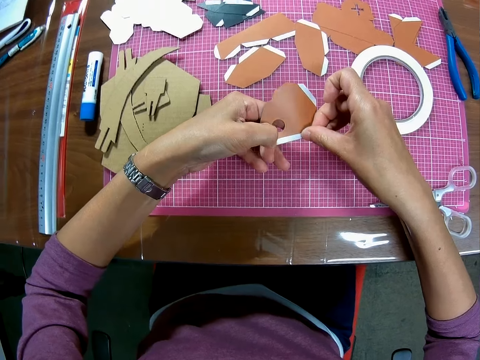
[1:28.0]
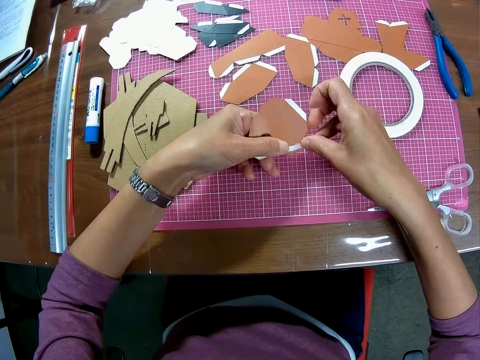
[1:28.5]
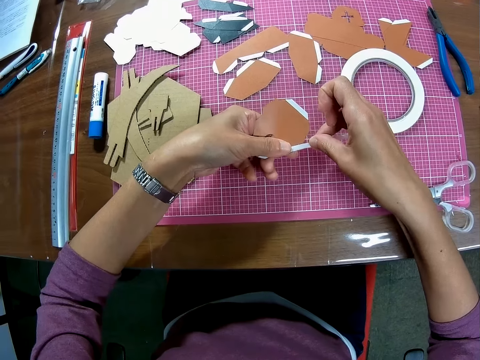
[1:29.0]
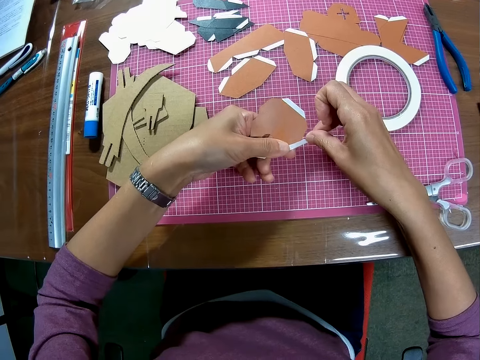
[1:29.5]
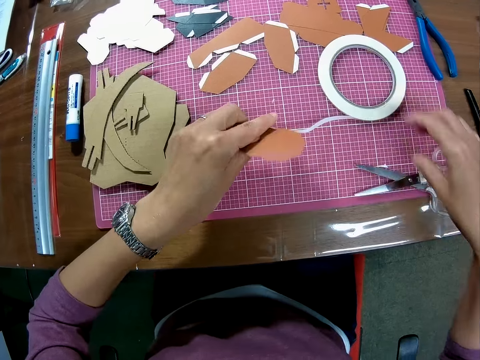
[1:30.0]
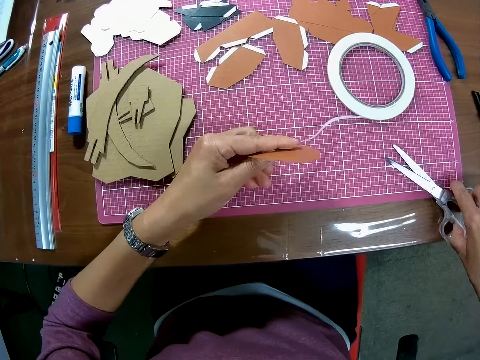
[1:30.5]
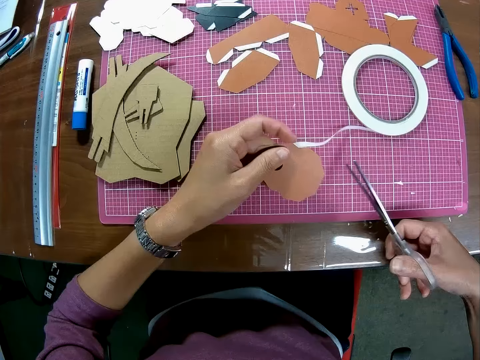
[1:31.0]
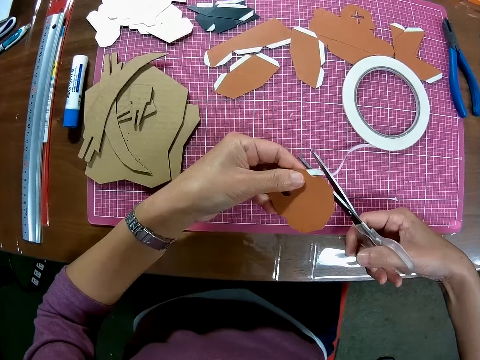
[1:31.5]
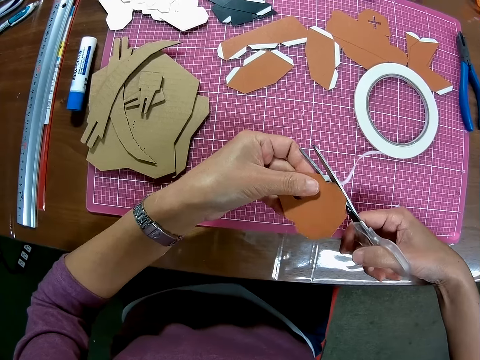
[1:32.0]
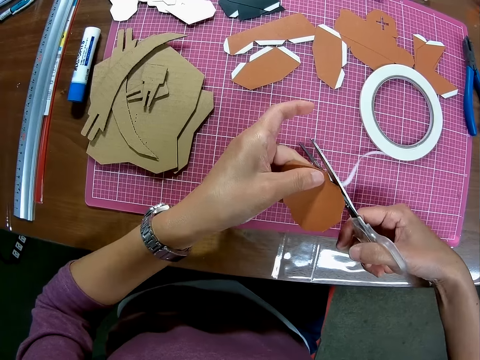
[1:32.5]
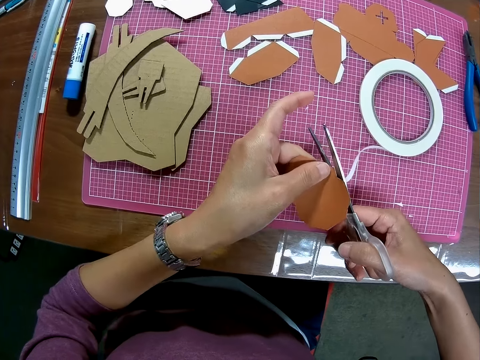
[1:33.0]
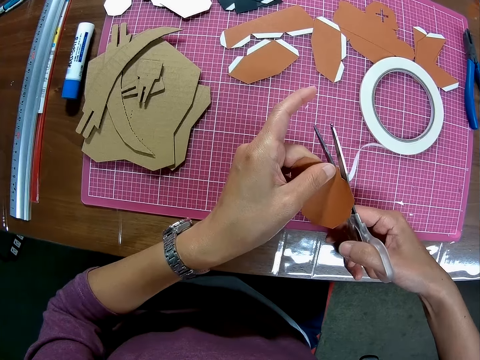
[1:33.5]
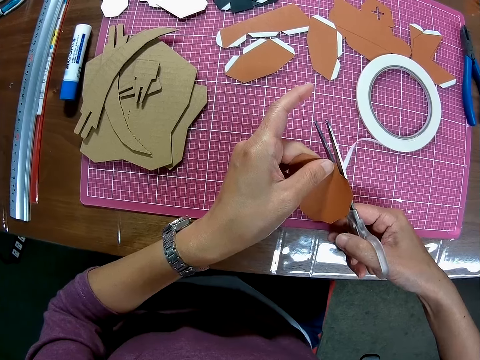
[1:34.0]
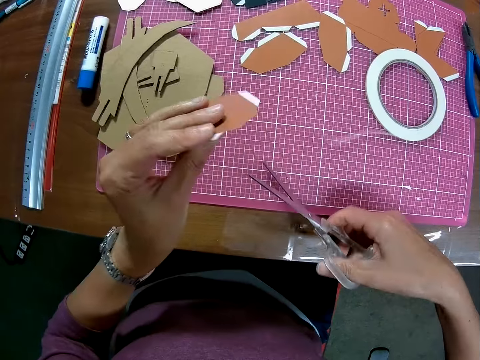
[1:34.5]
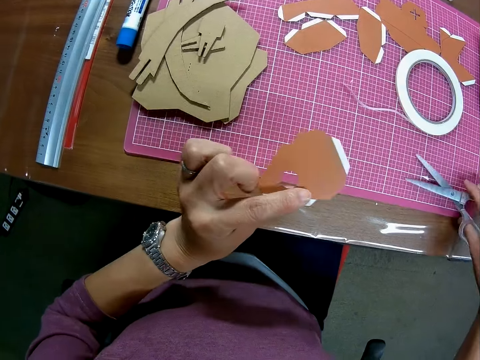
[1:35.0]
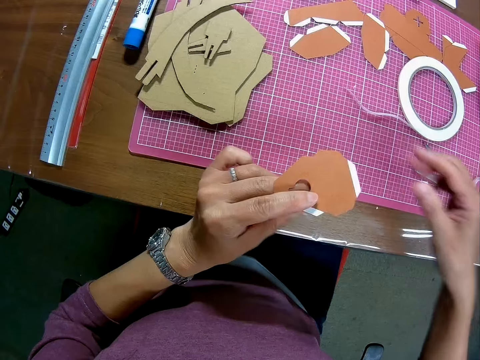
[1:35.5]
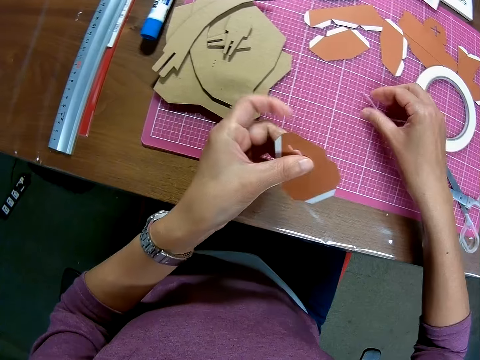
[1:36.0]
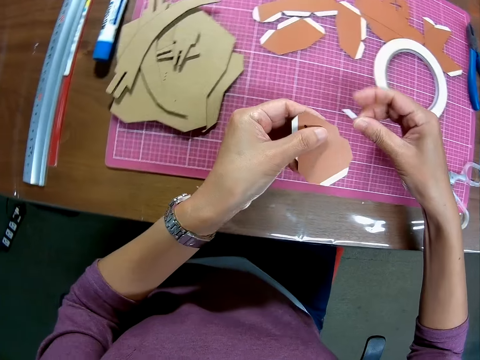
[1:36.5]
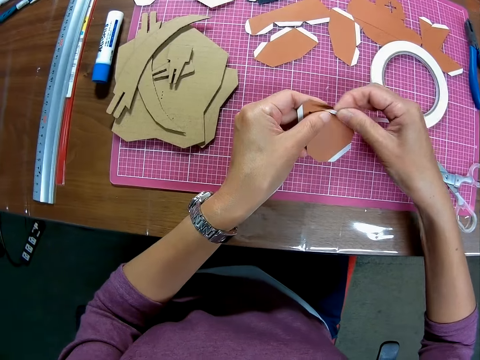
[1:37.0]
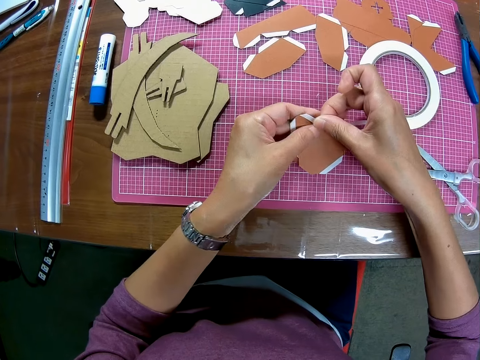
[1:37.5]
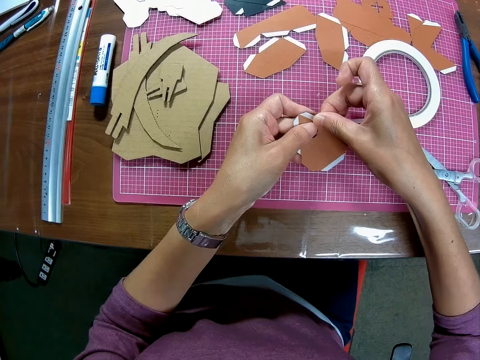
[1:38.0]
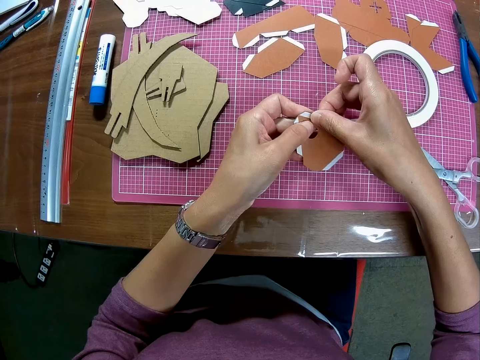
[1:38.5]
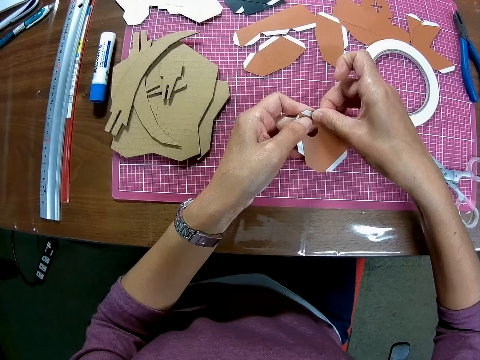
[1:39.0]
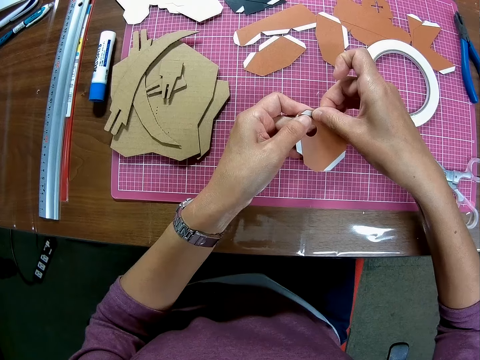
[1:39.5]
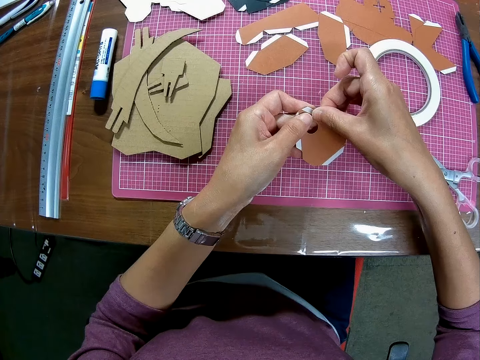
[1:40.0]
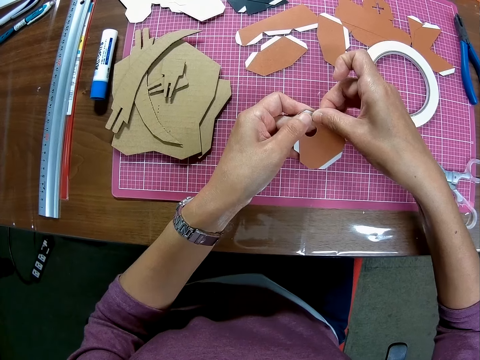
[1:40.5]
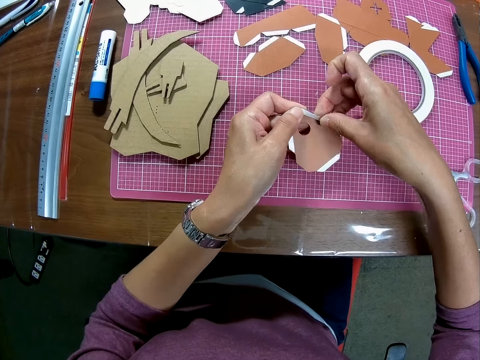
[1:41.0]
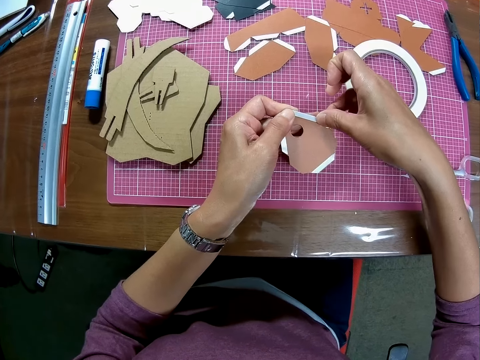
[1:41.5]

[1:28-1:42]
The camera wearer picks up the scissors with his right hand on the cutting mat on the table. He cuts the tape with the scissors. He drops the scissors with his right hand on the cutting mat on the table. He picks up the tape on the cutting mat on the table with his right hand. He tapes the edge of the paper with the tape on his right hand.

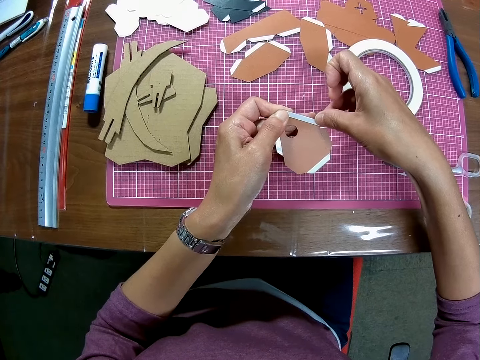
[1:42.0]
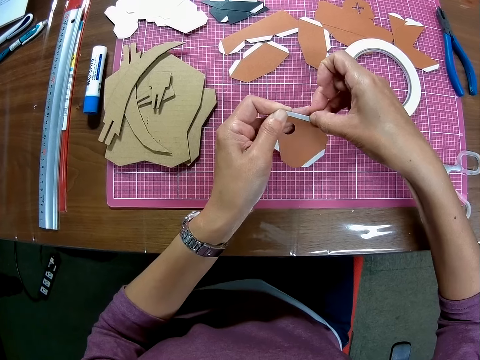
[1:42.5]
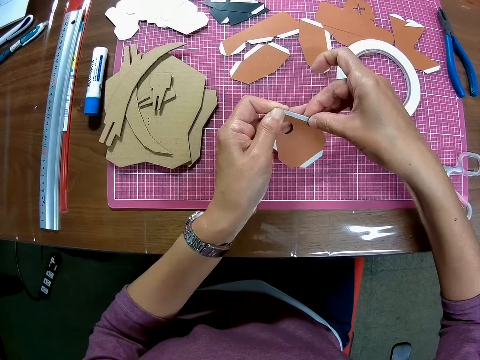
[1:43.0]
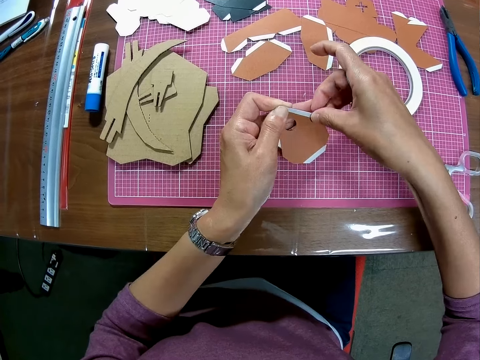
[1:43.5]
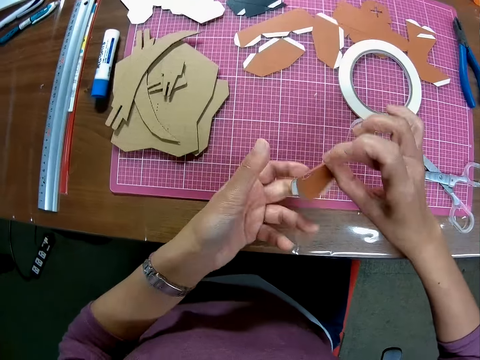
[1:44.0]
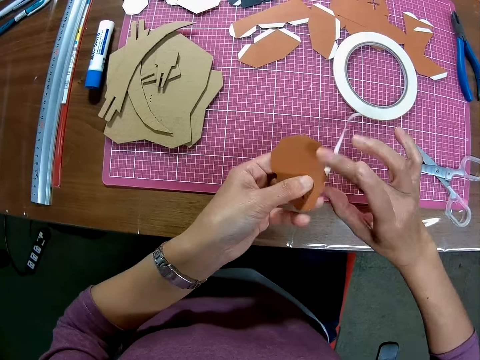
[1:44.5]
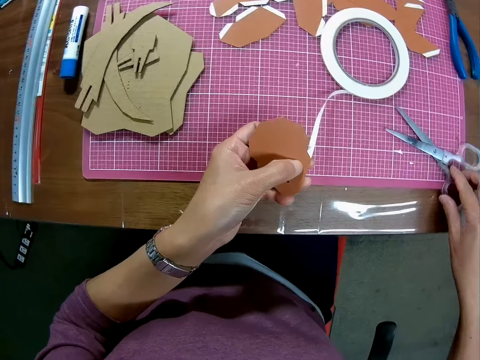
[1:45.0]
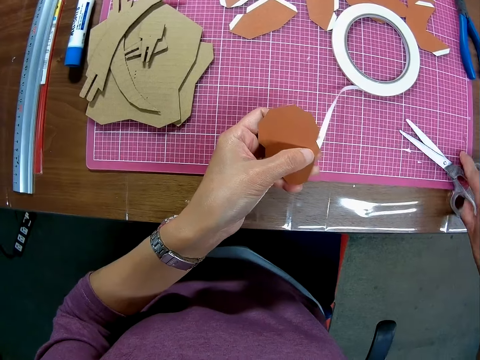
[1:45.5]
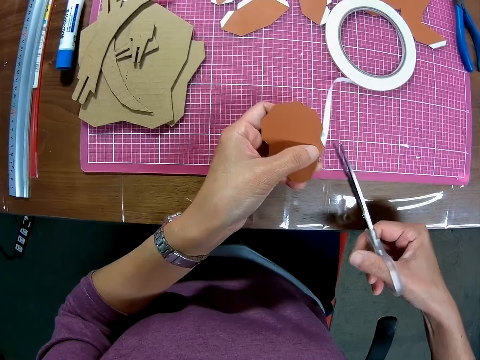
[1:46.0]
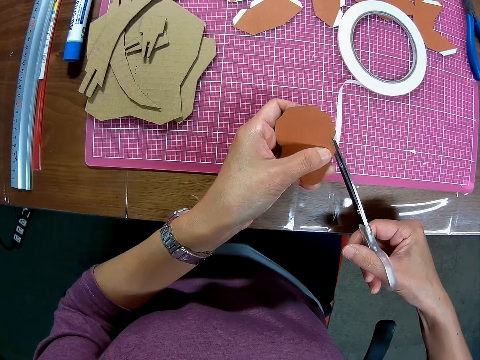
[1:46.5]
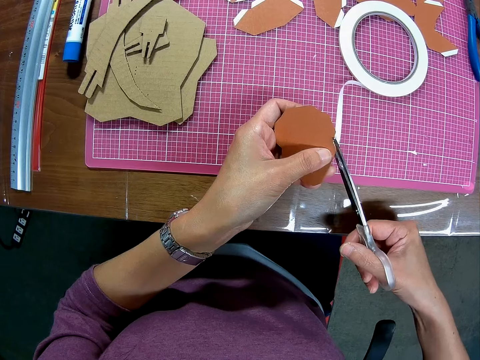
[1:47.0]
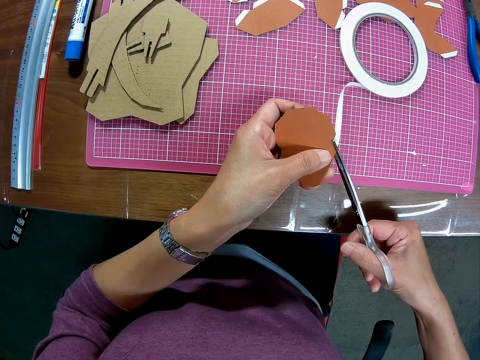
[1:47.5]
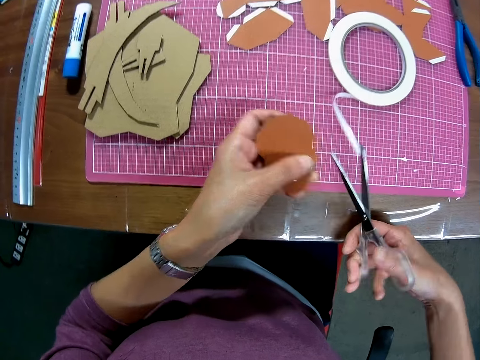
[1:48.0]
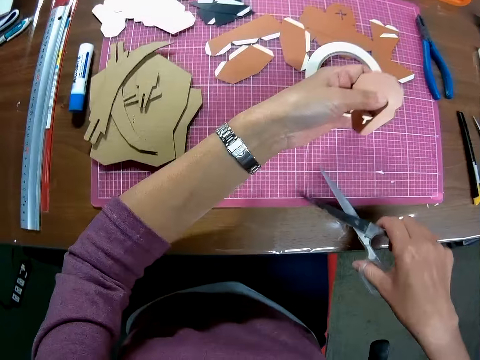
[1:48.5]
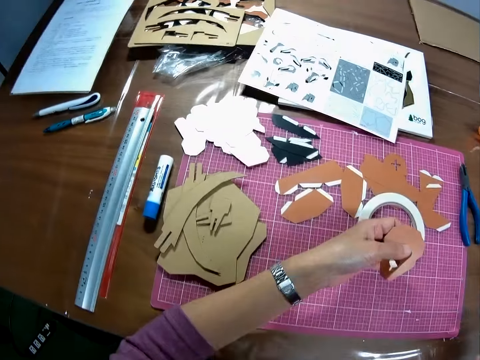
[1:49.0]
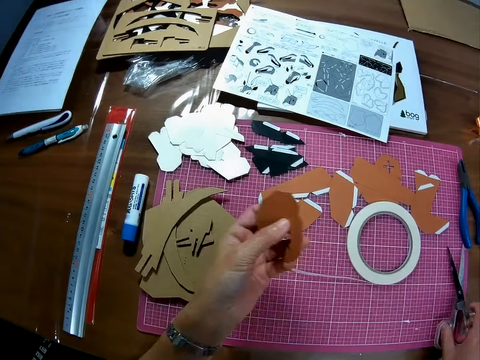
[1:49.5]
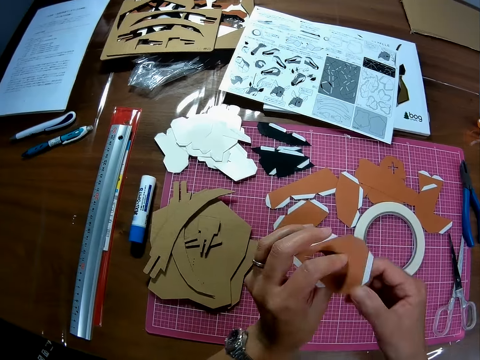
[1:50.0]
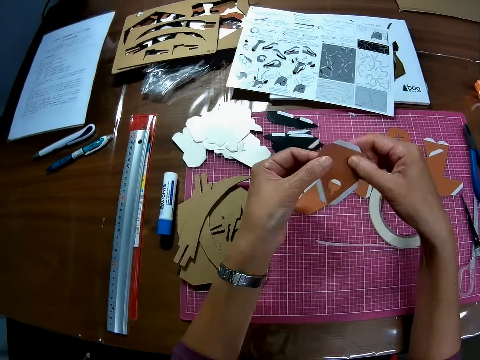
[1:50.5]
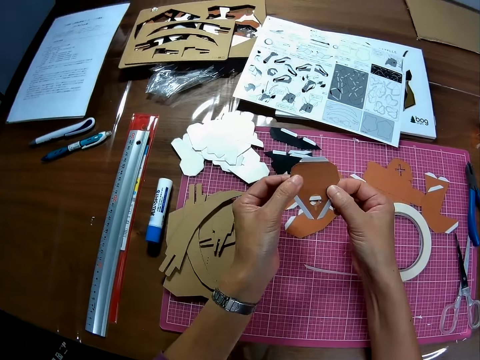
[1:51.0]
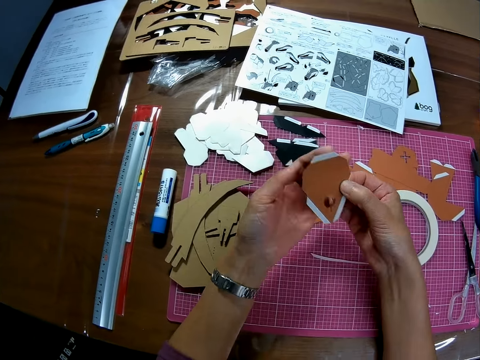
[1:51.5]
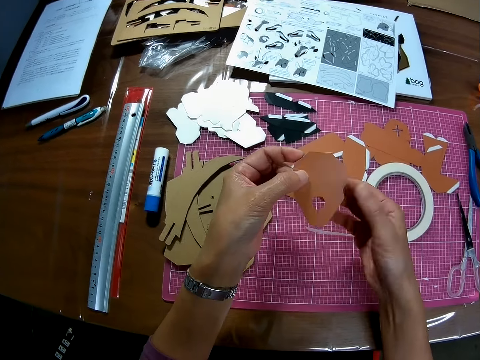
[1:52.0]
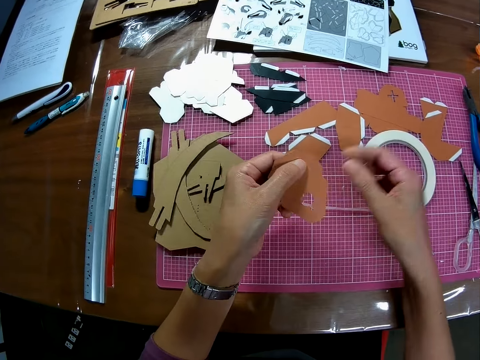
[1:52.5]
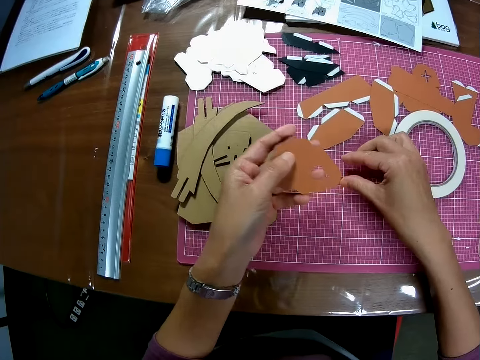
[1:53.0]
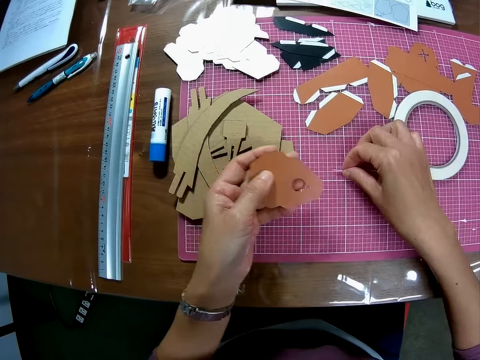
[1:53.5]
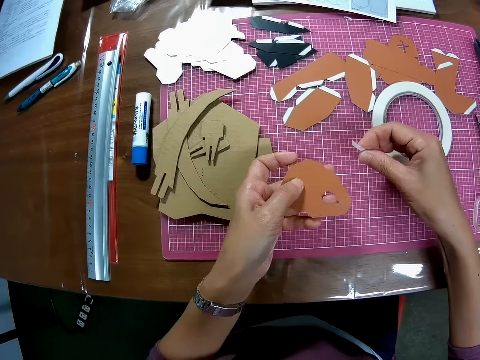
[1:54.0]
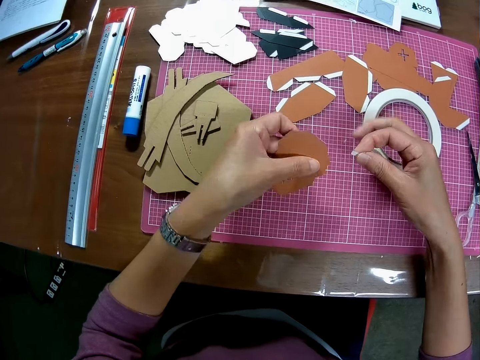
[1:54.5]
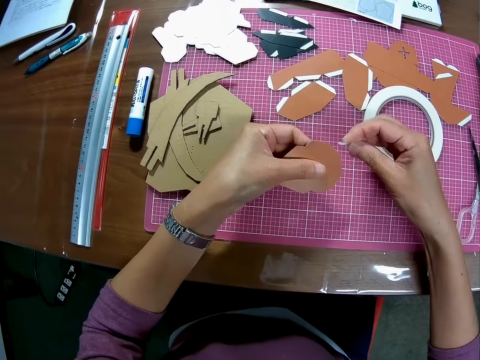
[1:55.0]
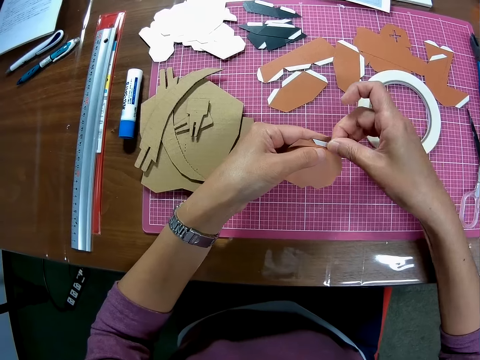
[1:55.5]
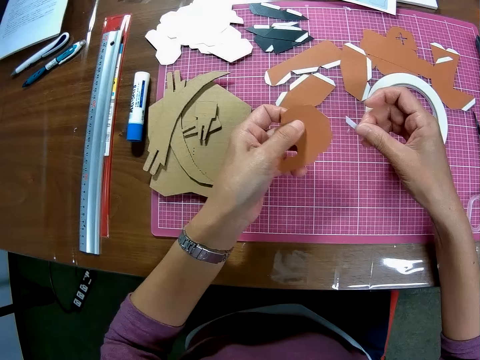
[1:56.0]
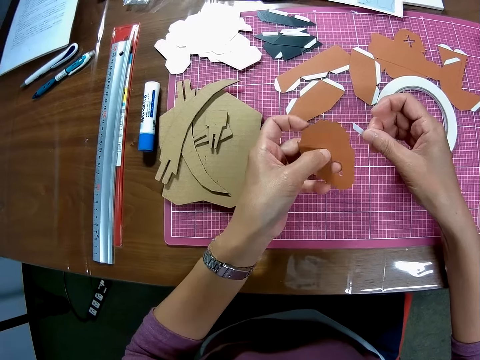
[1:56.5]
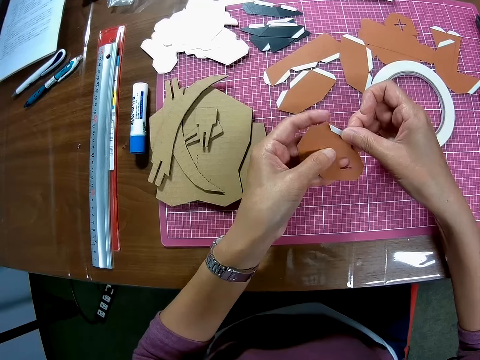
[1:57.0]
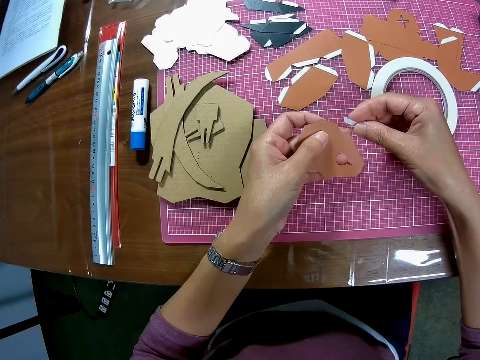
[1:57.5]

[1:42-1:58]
The camera wearer turns the piece of paper. He picks up the scissors with his right hand on the cutting mat on the table. He cuts the tape with the scissors. He adjusts the tape on the scissors with his left hand. He drops the scissors with his right hand on the cutting mat on the table. He presses the tapes on the paper with both hands. He turns the piece of paper. He picks up the tape on the cutting mat on the table with his right hand. He turns the paper with his left hand.
